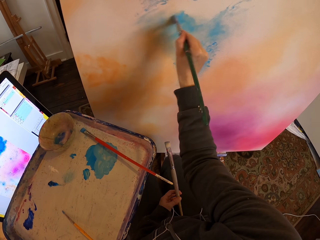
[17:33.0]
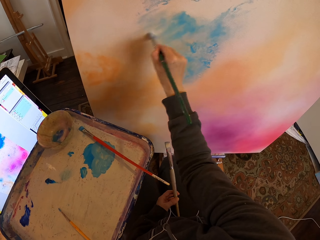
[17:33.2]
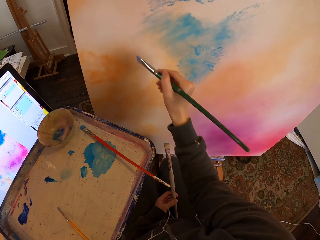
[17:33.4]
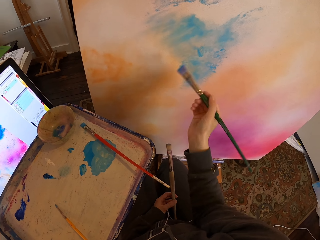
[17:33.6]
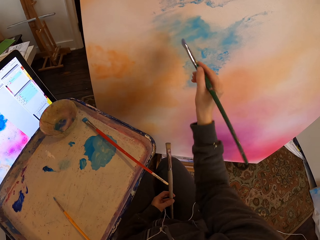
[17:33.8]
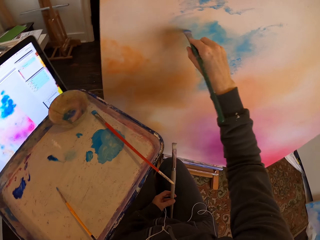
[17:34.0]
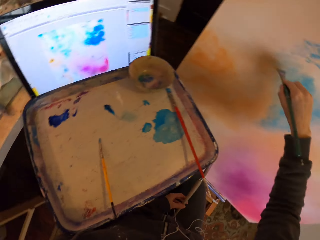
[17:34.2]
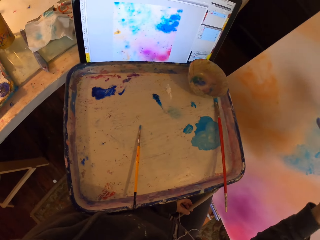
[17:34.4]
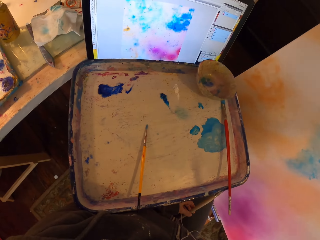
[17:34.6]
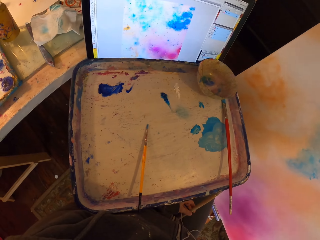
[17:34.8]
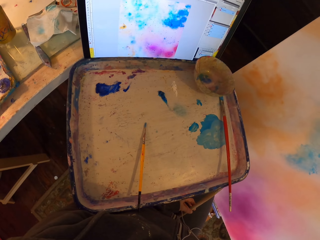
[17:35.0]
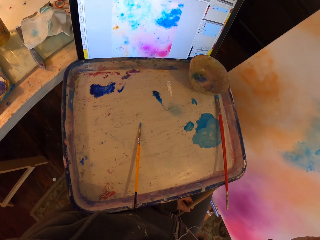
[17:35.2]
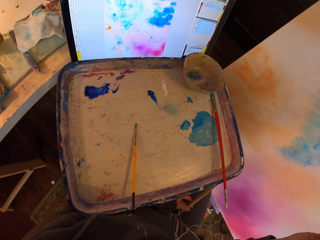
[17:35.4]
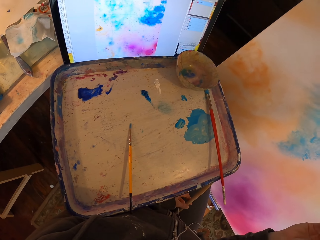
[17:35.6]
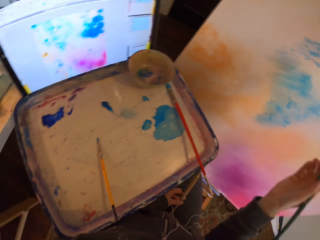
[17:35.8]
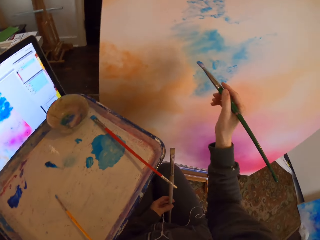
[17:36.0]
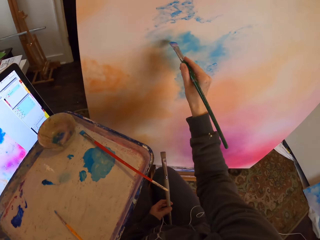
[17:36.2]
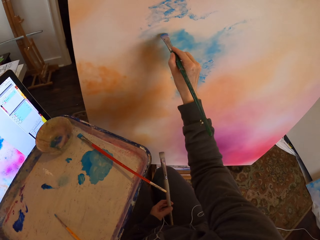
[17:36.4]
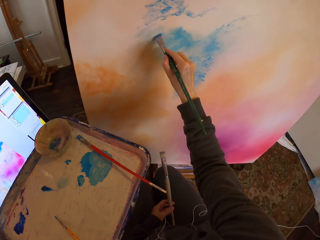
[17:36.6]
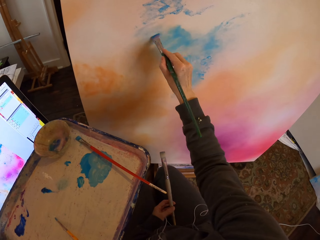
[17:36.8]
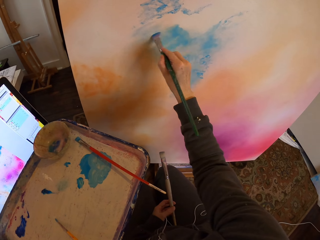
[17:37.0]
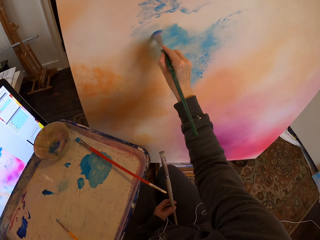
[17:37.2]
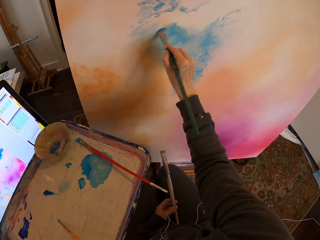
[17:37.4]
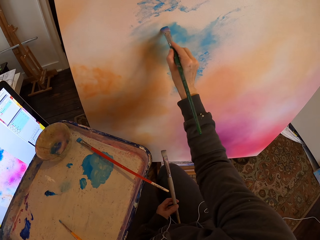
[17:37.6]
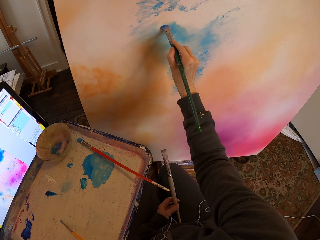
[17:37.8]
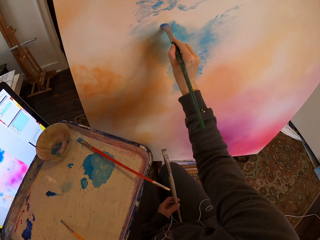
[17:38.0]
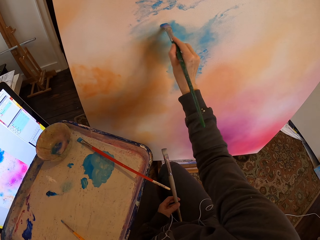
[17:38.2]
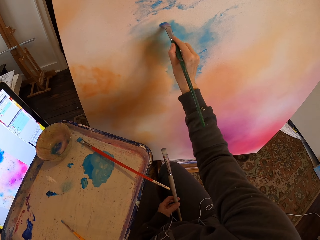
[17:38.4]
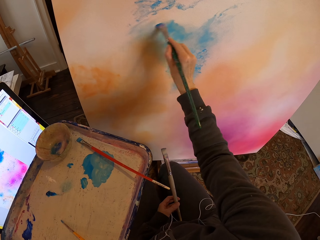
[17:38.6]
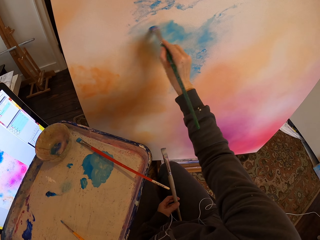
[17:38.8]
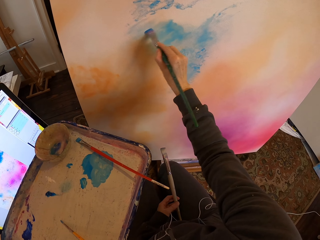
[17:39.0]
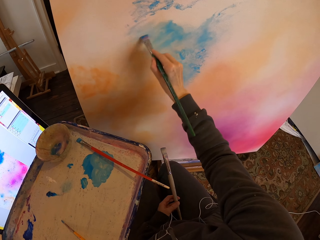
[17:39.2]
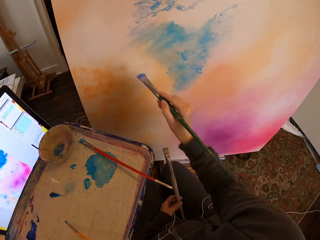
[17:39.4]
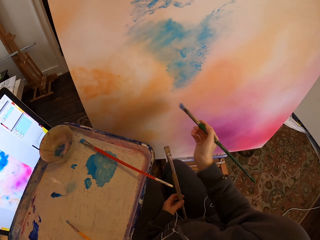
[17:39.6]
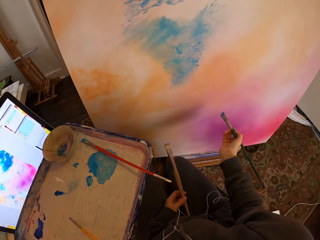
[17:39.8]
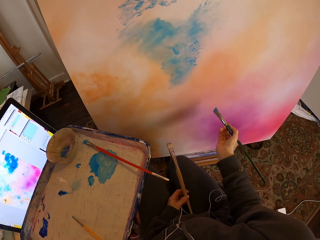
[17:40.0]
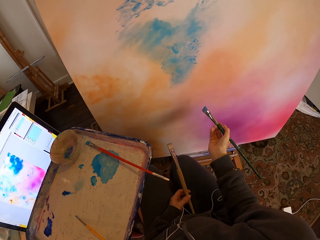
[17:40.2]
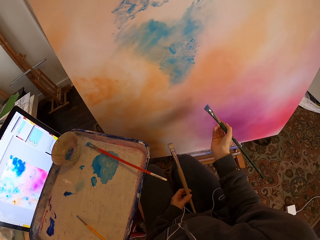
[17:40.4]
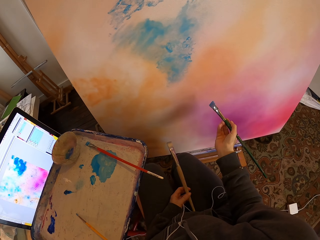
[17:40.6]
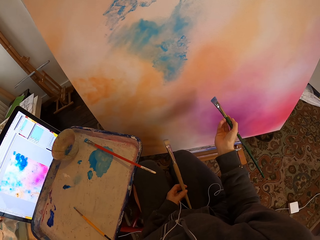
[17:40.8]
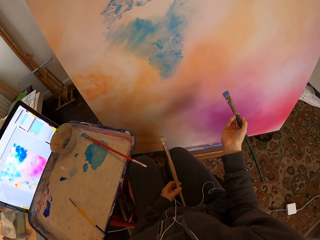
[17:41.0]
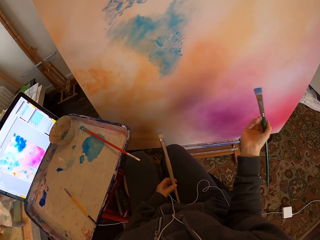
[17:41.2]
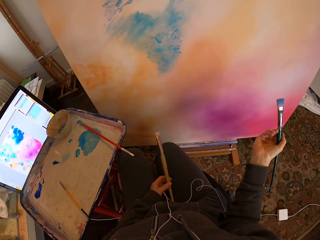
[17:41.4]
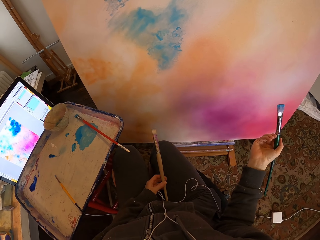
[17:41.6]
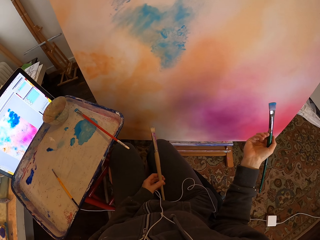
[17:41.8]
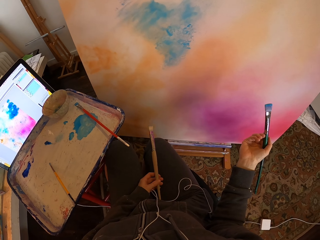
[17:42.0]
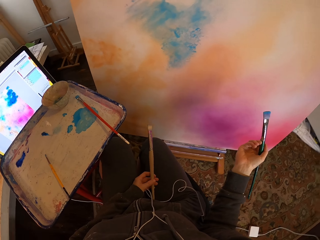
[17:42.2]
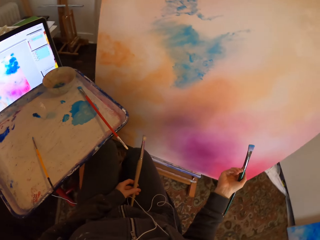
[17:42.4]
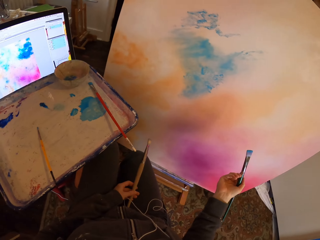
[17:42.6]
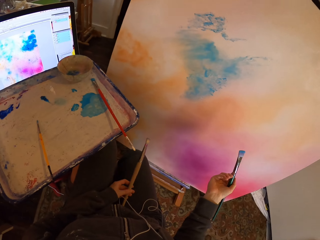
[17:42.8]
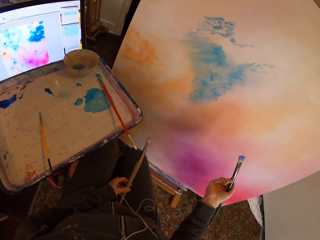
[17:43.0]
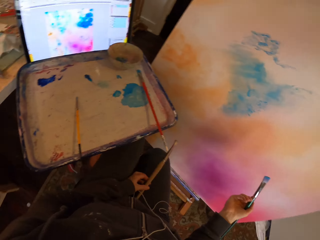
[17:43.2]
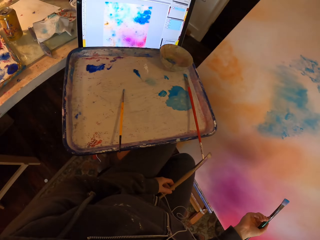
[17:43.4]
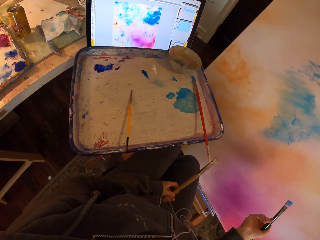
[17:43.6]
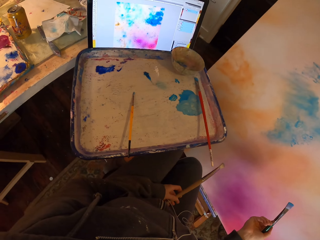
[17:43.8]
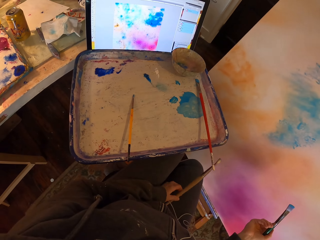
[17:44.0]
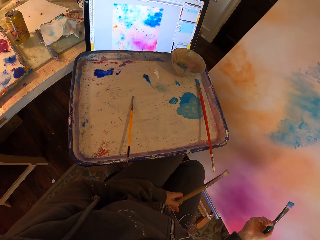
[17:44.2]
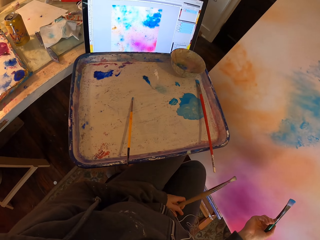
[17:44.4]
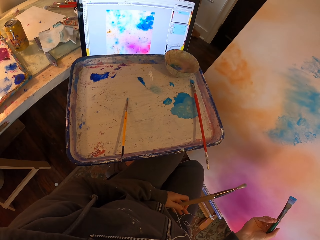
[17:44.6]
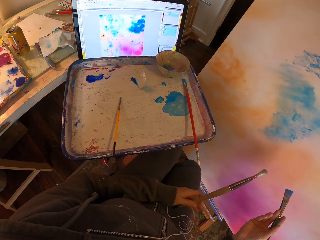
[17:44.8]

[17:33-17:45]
The camera wearer stares at the paintings. They paint the board. They stop and look at the painting.

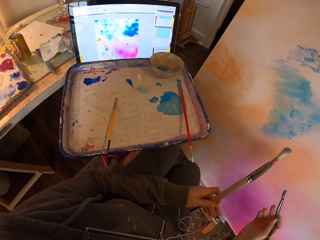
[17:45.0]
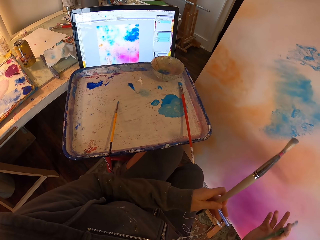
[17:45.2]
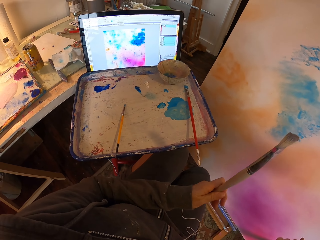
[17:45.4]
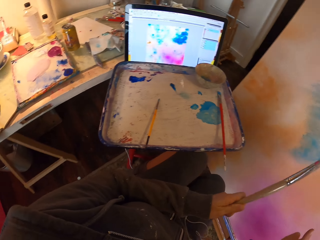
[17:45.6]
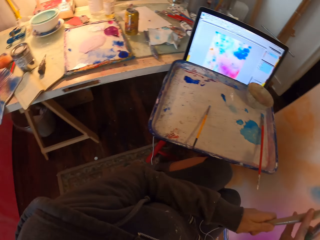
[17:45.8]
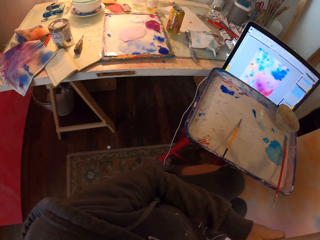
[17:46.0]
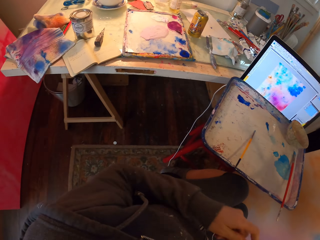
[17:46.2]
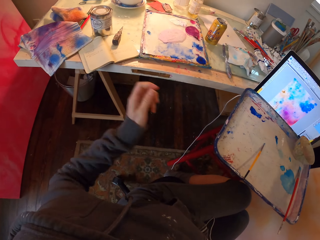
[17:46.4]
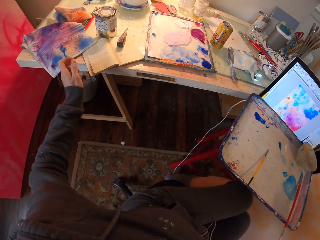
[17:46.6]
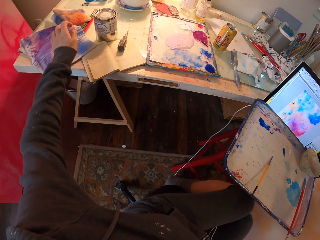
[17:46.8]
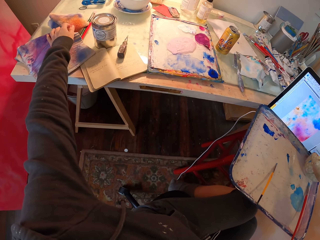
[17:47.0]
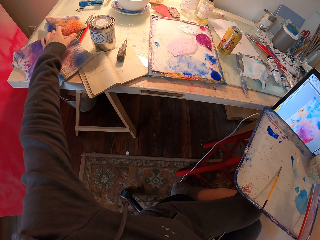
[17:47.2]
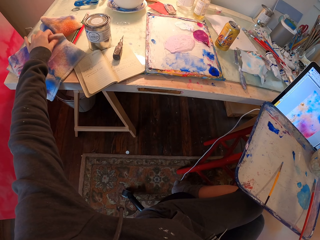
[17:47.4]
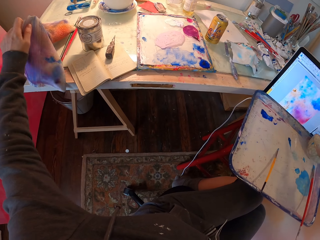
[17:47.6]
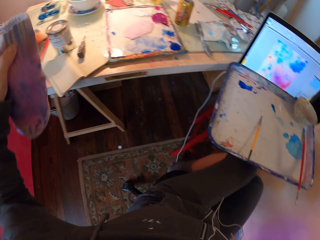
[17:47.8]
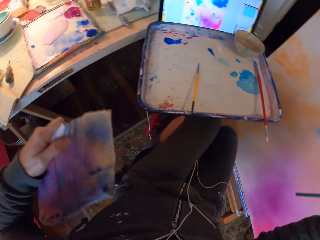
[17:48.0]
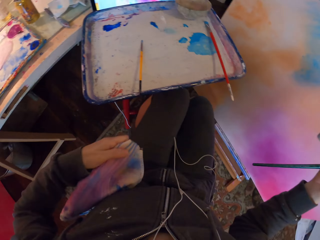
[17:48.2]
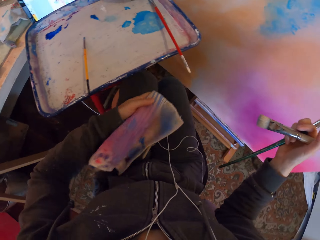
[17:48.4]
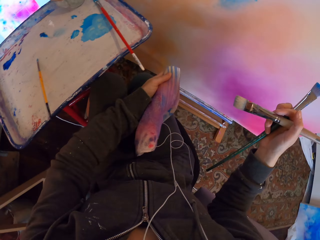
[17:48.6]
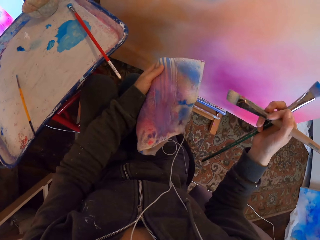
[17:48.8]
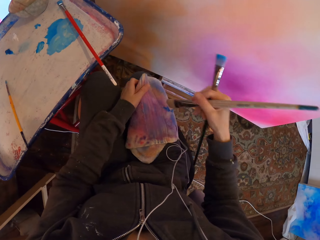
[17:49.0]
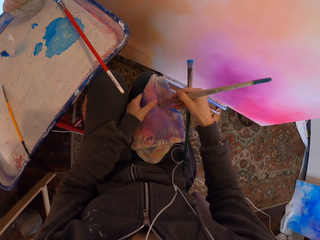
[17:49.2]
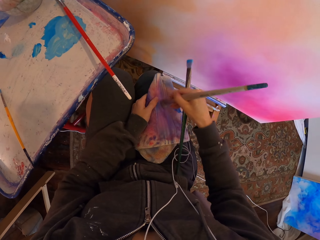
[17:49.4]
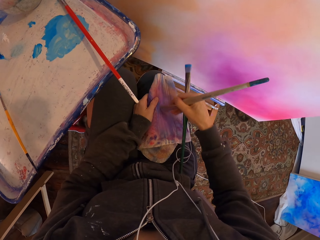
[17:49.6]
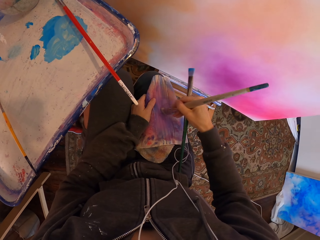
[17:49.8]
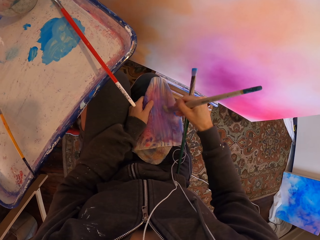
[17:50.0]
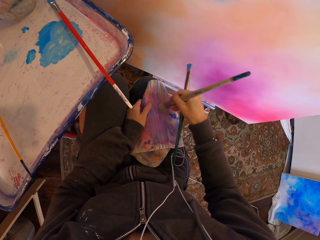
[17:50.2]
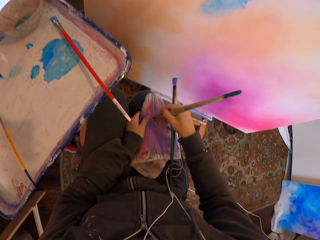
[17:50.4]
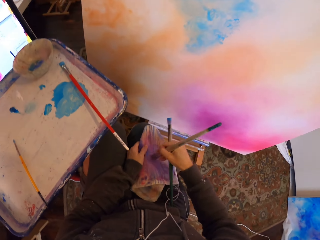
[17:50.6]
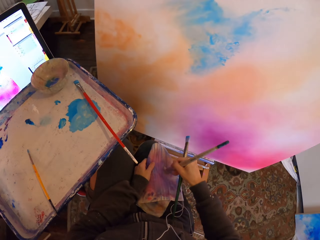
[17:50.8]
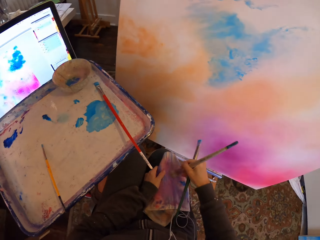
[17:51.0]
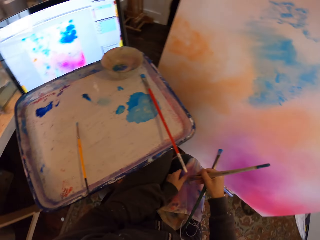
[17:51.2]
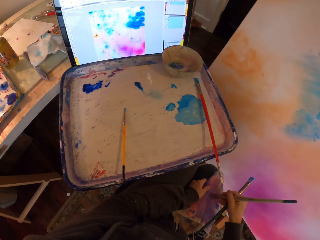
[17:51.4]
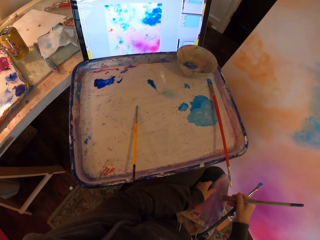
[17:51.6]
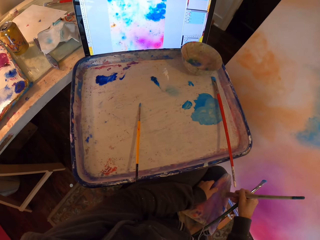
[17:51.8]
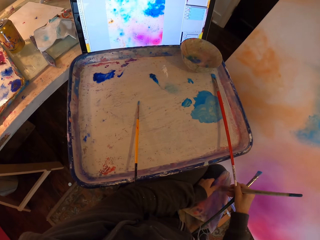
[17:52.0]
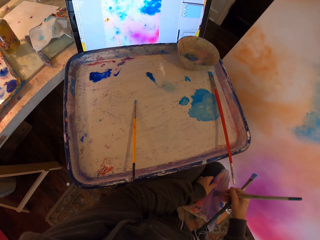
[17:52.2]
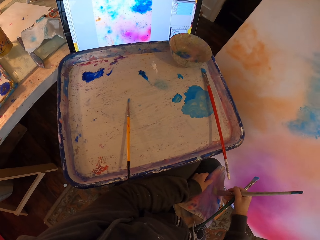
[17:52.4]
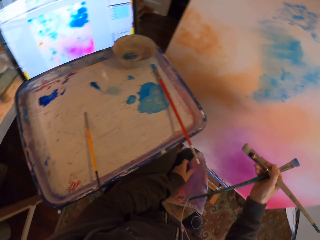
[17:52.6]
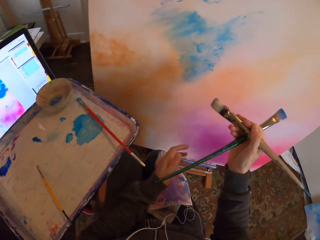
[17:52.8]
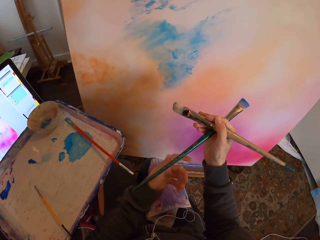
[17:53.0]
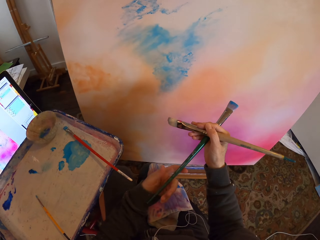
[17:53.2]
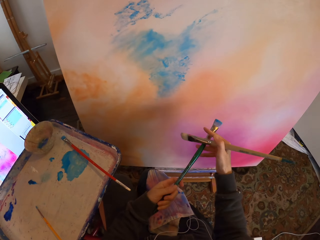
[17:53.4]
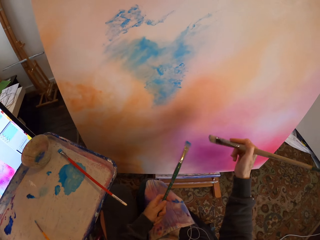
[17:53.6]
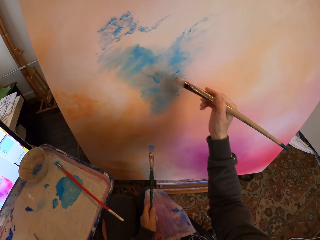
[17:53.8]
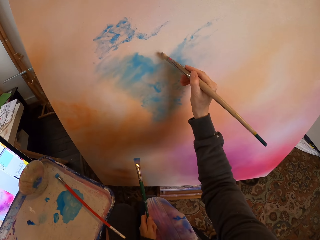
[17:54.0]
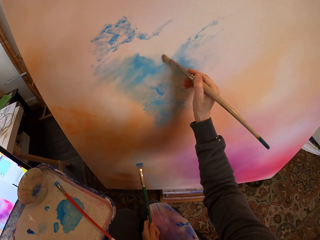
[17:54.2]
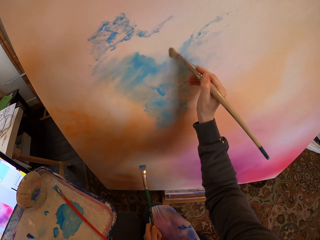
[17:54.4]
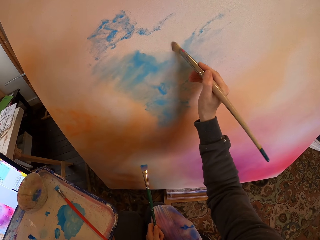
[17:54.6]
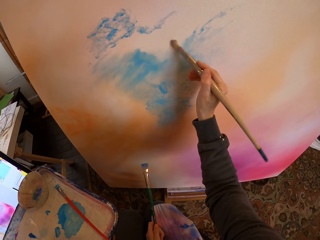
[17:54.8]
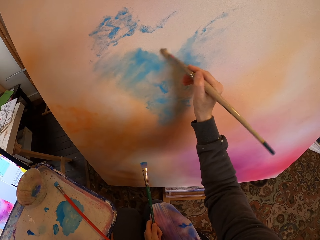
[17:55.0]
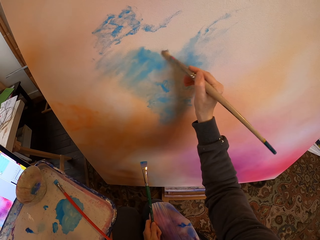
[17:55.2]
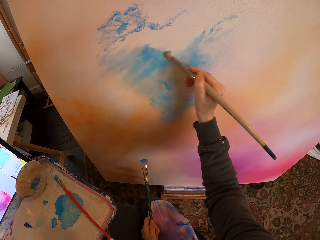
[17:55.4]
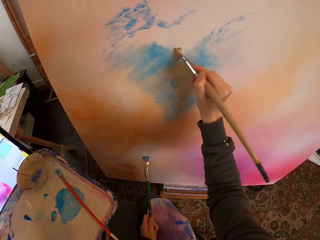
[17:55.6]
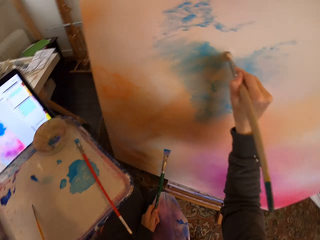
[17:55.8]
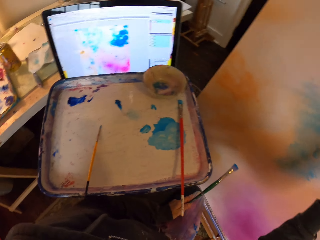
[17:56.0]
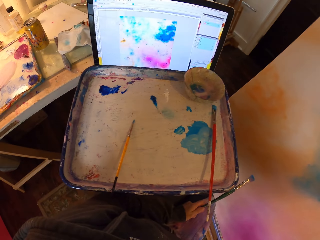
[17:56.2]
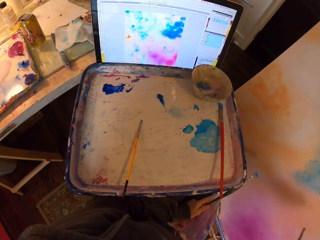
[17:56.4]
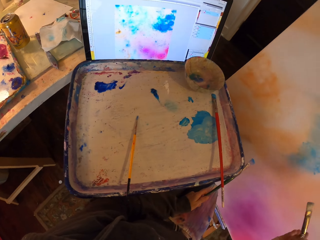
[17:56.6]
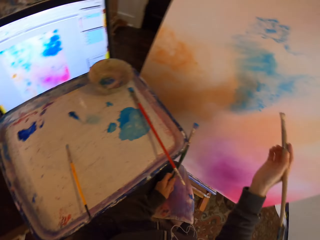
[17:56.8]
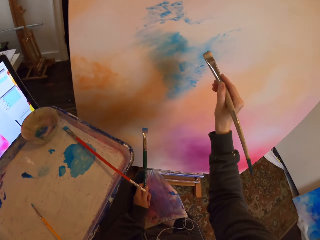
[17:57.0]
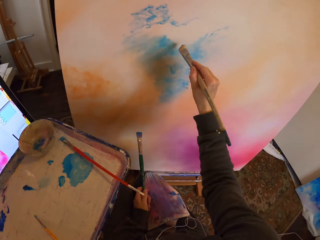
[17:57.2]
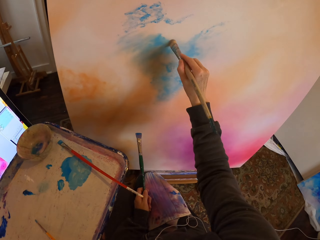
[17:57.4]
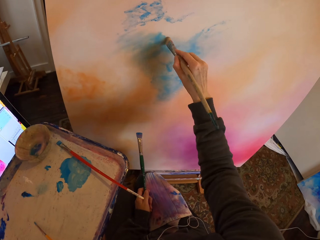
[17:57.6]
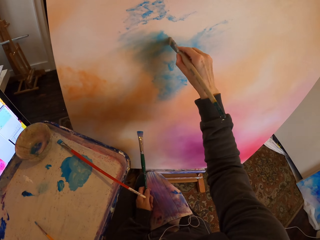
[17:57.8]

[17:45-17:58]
The camera wearer picks up a paint wiping cloth on the table. She wipes the paintbrush with the wipe towel. She picks the paintbrush from the right to the left hand. She paints on the painting board with the brush in the right hand, using the soft paint brush as she copies from the screen. She stares at the painting. She paints on the painting board.
